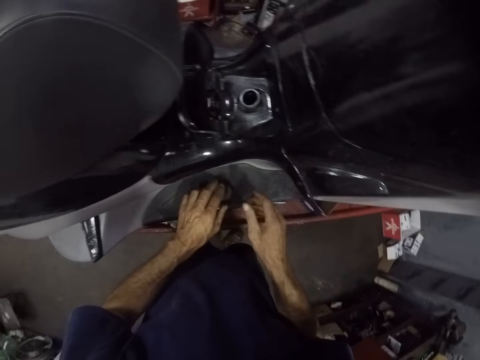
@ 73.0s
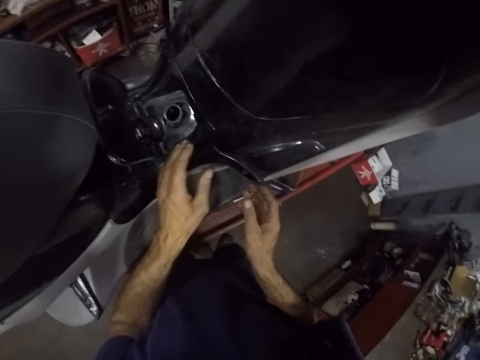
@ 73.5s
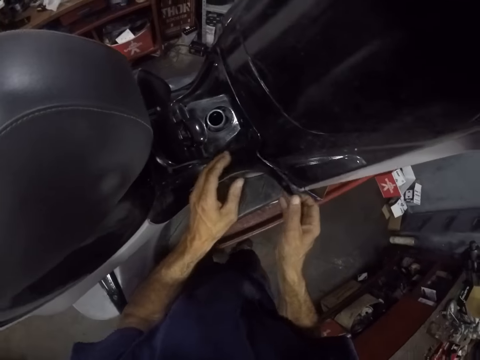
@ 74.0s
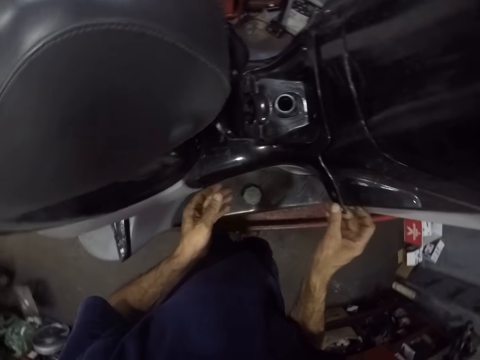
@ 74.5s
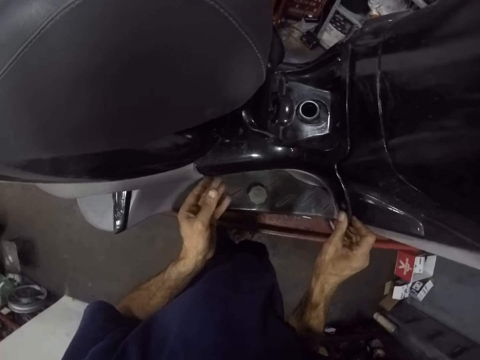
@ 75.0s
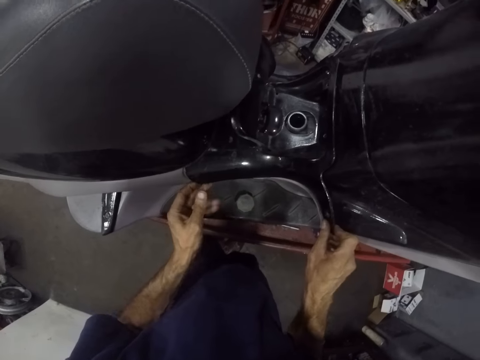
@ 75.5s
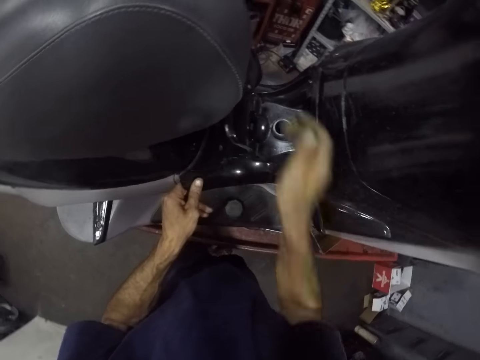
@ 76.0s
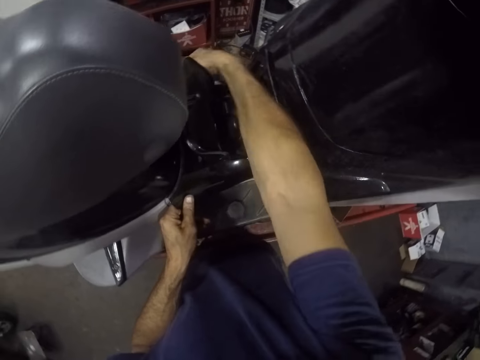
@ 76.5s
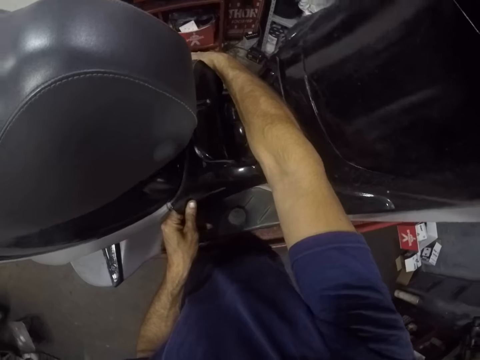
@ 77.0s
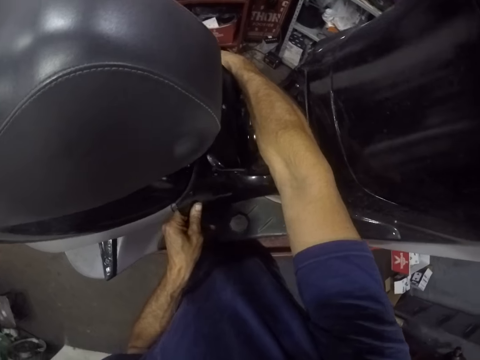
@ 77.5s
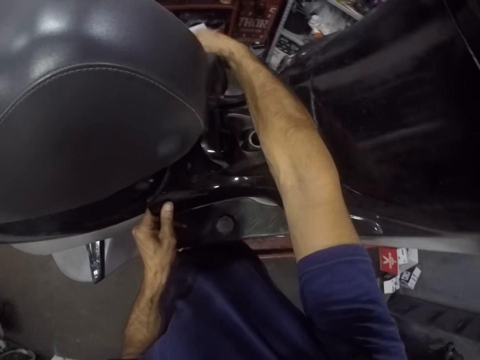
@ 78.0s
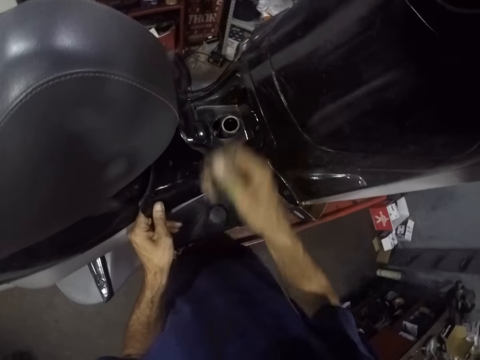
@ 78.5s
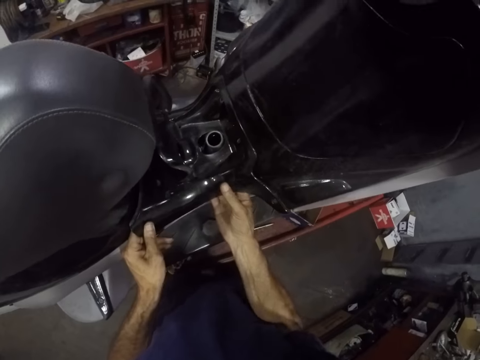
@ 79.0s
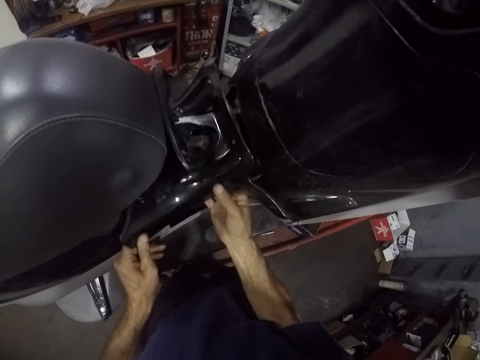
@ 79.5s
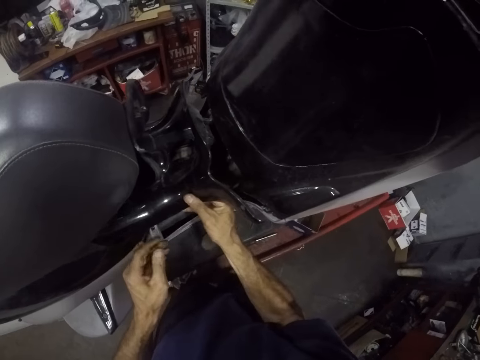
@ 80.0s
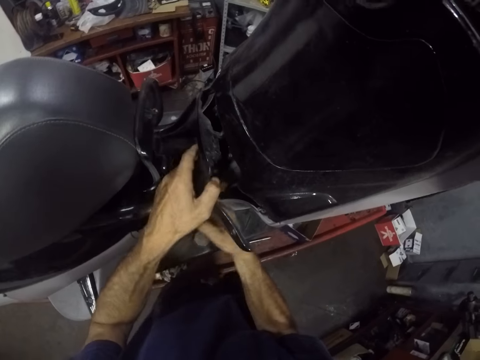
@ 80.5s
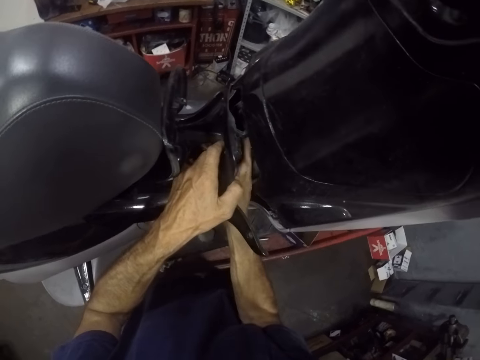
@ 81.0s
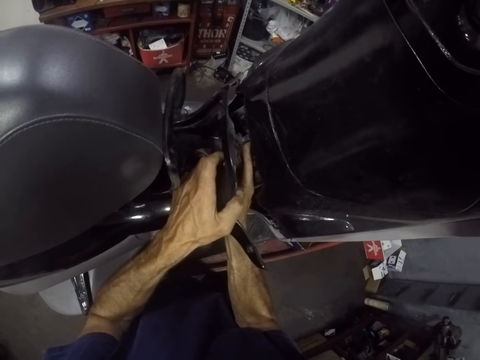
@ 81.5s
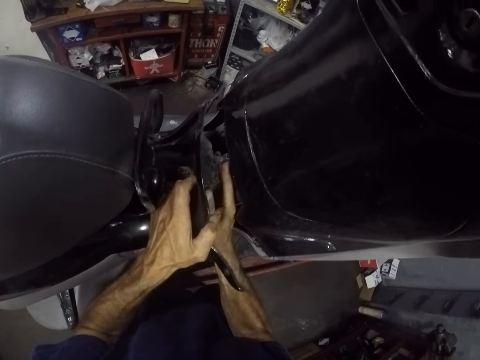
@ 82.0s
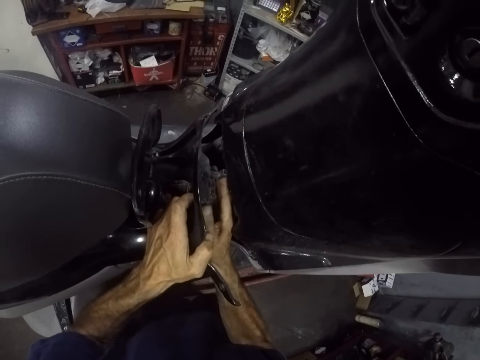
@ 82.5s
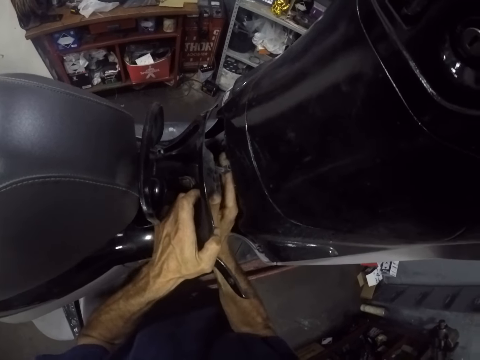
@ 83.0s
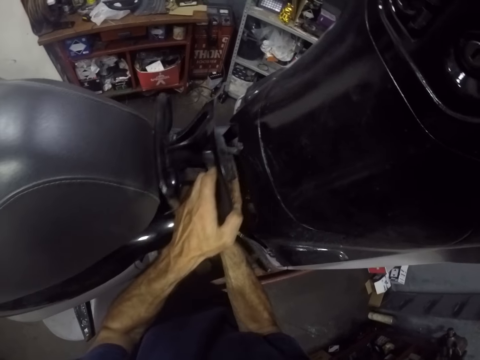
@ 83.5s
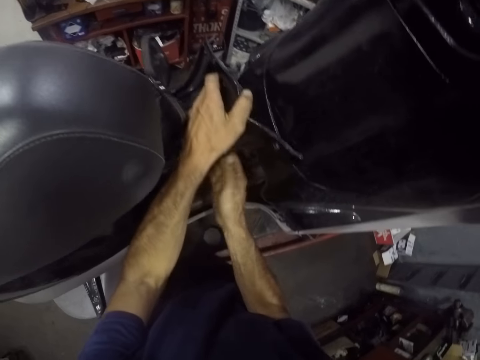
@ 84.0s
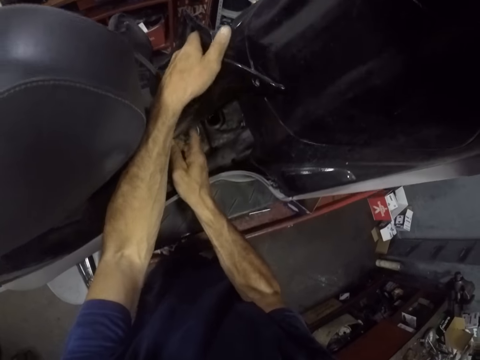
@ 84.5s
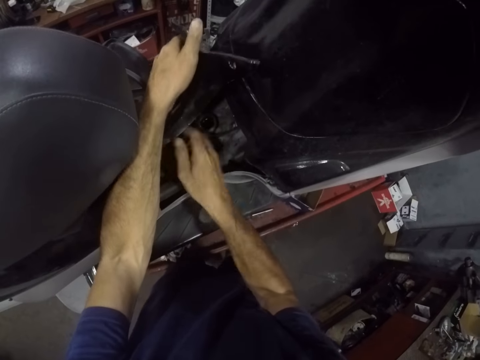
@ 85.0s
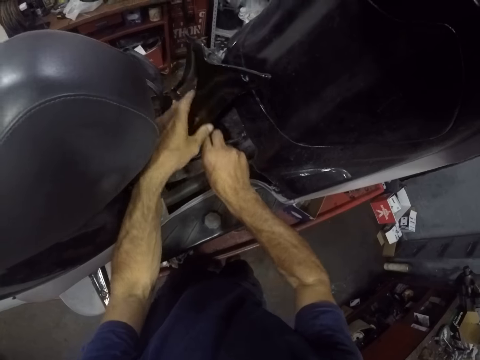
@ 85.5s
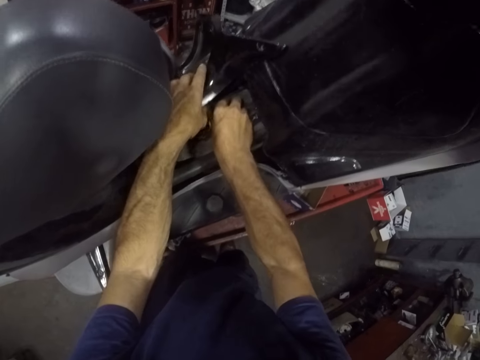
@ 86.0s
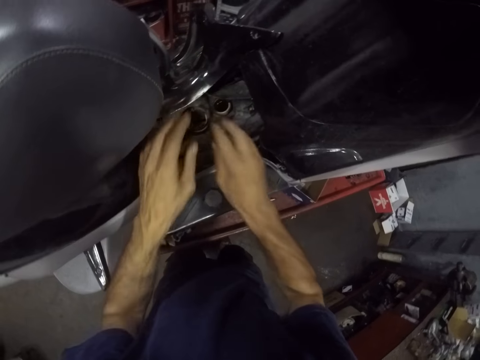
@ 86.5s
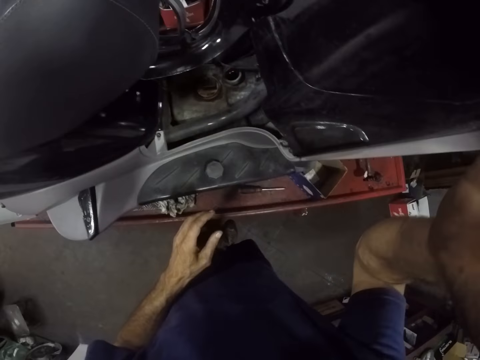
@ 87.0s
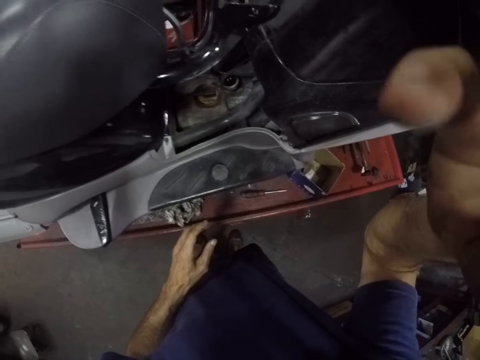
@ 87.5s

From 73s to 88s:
The camera wearer puts the lid of the fuel tank on top of the footrest. They remove a part of the scooter's body. They remove the top of the gas tank. They work on the fuel tank.
